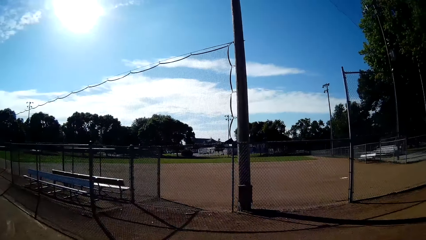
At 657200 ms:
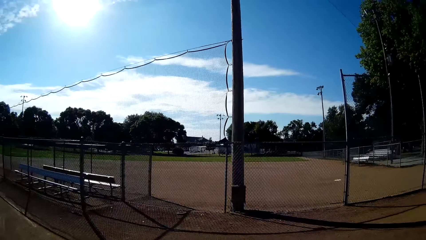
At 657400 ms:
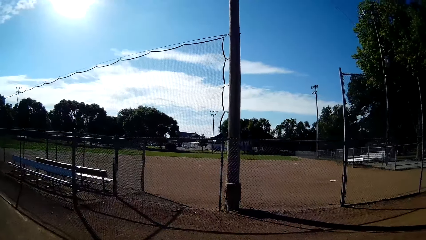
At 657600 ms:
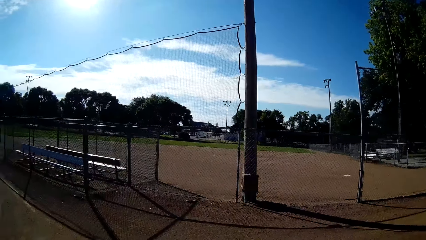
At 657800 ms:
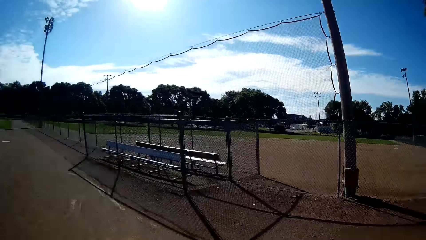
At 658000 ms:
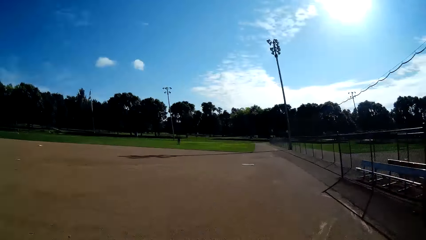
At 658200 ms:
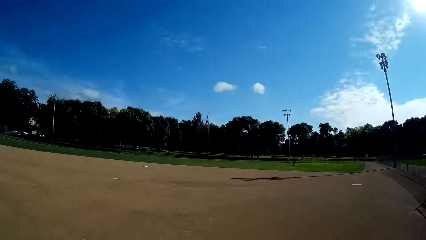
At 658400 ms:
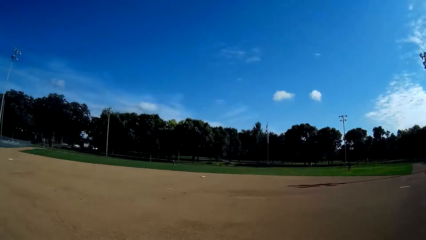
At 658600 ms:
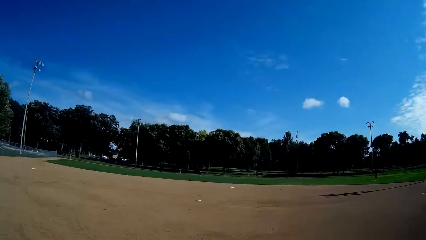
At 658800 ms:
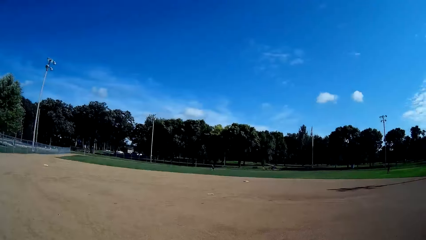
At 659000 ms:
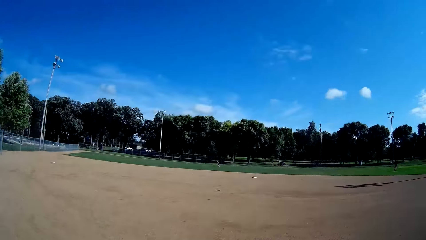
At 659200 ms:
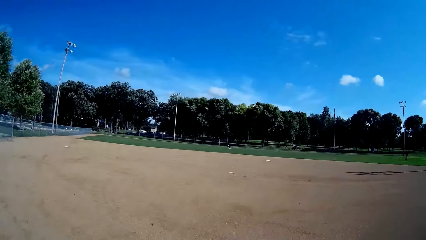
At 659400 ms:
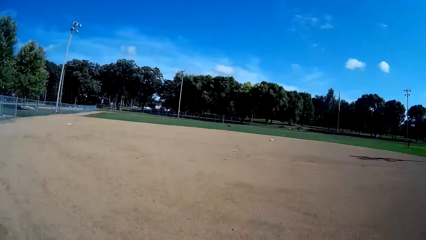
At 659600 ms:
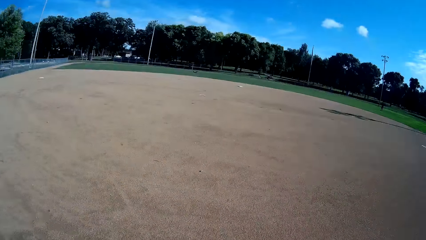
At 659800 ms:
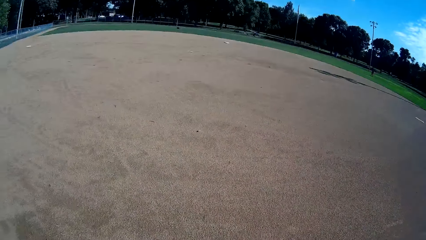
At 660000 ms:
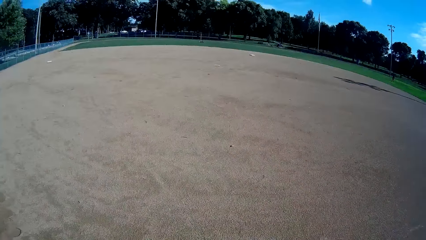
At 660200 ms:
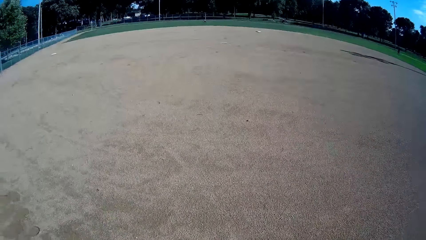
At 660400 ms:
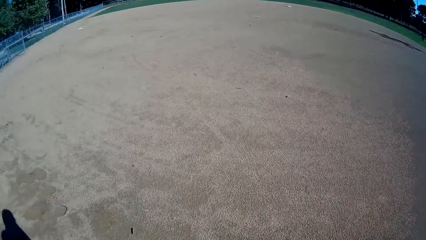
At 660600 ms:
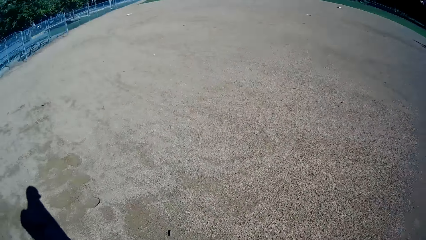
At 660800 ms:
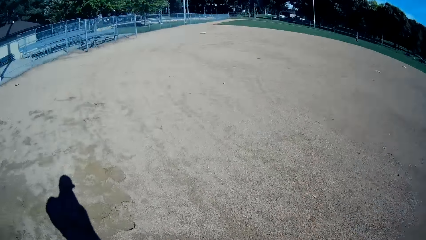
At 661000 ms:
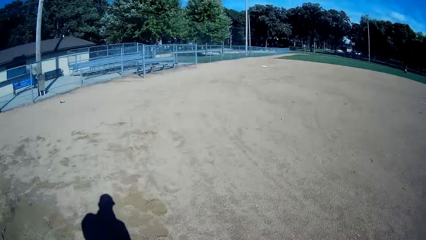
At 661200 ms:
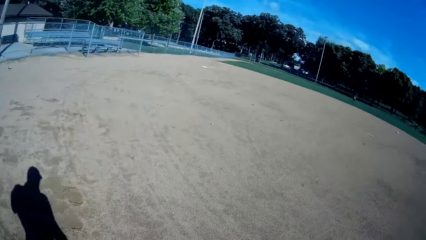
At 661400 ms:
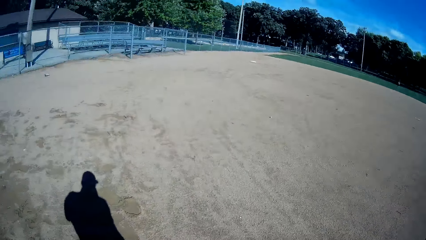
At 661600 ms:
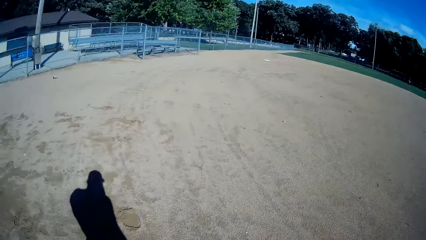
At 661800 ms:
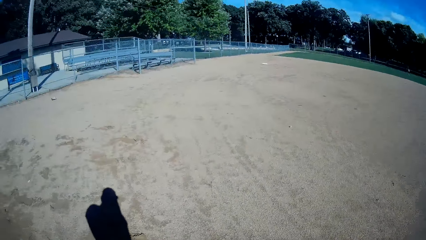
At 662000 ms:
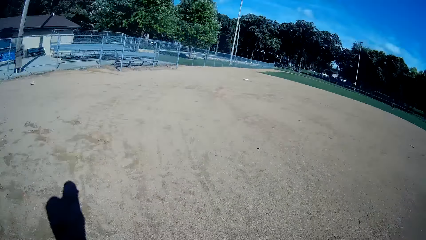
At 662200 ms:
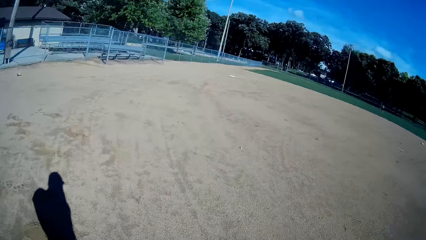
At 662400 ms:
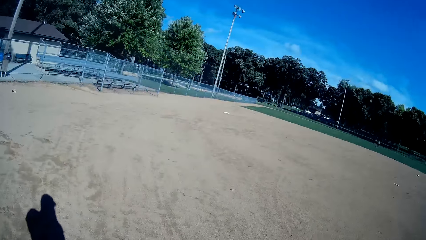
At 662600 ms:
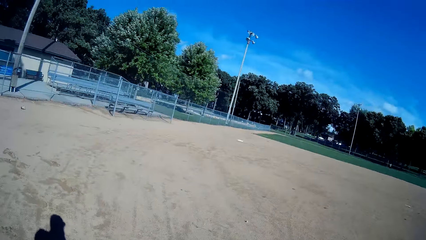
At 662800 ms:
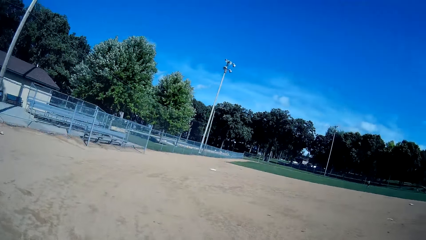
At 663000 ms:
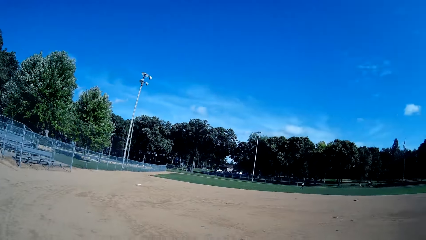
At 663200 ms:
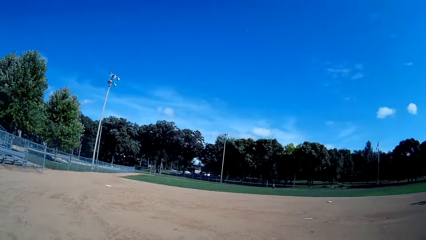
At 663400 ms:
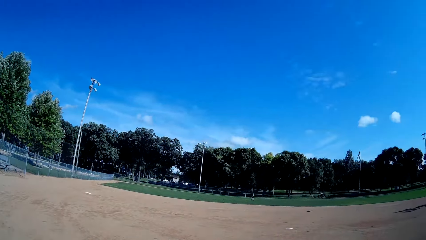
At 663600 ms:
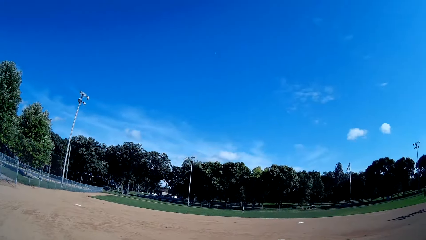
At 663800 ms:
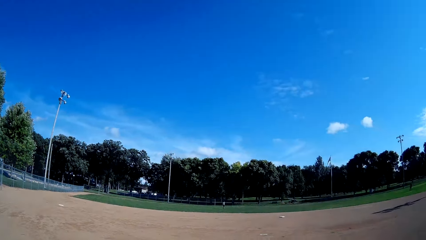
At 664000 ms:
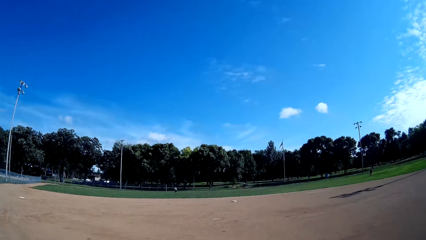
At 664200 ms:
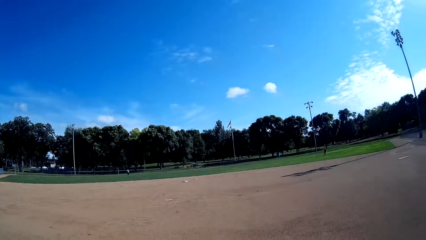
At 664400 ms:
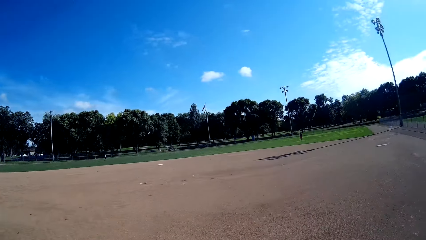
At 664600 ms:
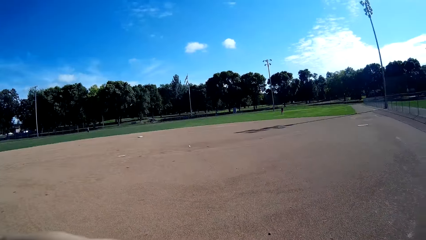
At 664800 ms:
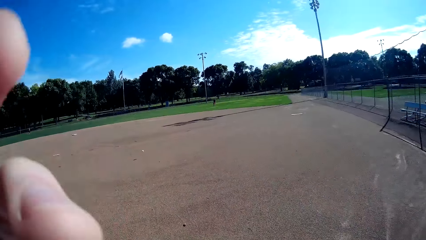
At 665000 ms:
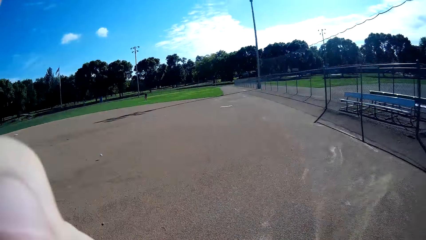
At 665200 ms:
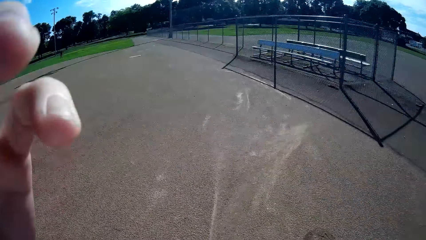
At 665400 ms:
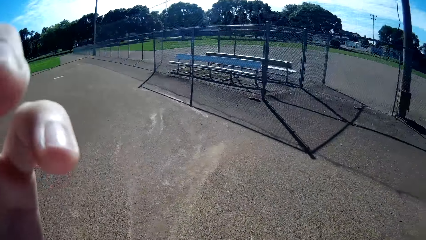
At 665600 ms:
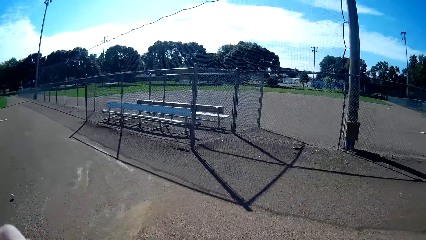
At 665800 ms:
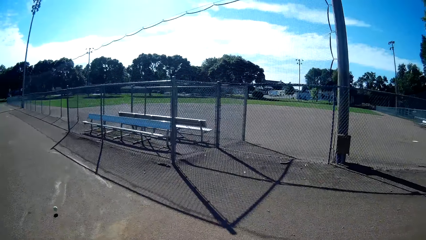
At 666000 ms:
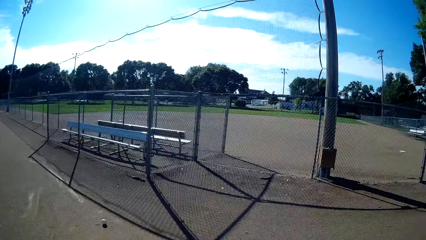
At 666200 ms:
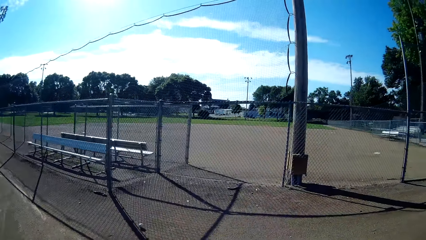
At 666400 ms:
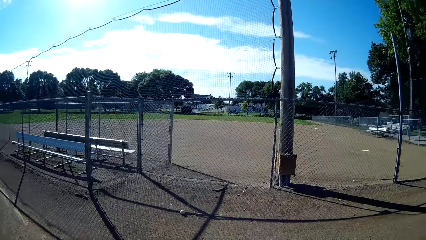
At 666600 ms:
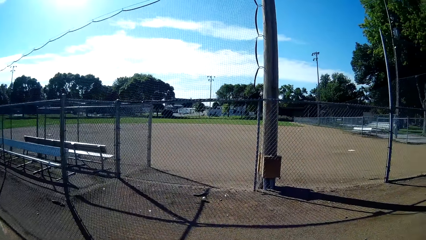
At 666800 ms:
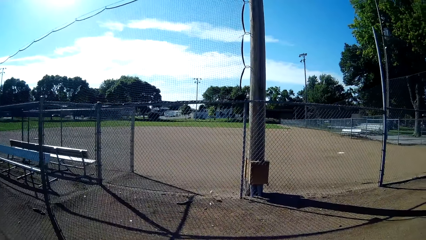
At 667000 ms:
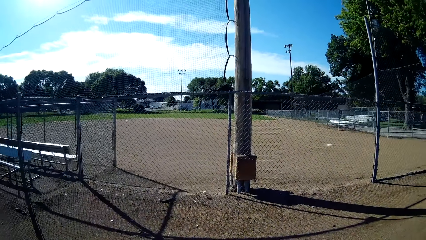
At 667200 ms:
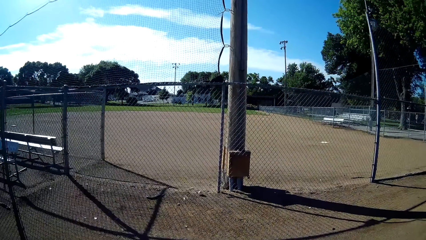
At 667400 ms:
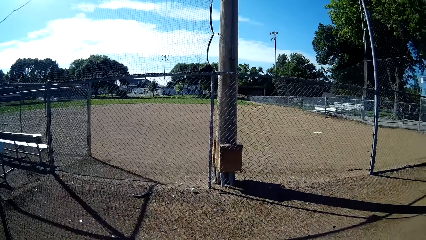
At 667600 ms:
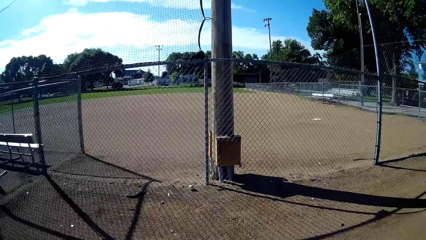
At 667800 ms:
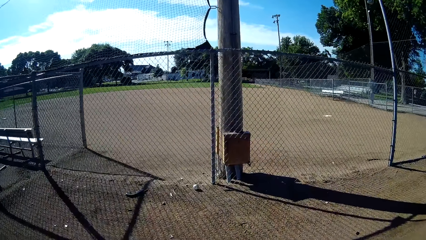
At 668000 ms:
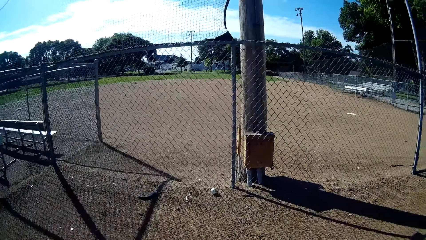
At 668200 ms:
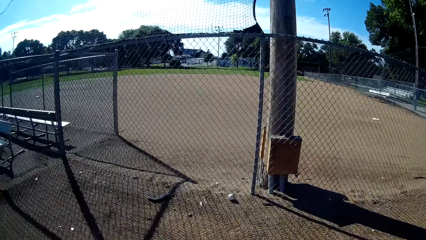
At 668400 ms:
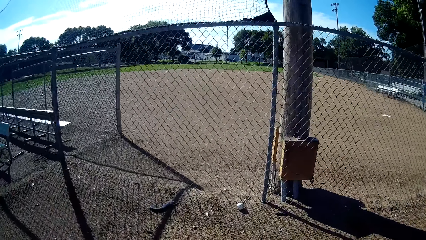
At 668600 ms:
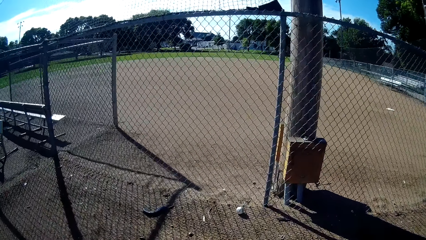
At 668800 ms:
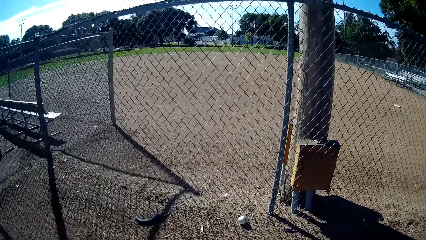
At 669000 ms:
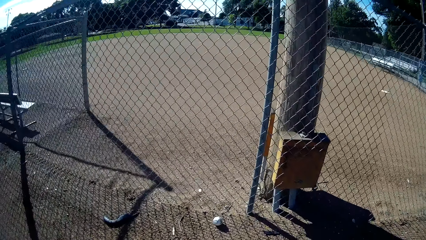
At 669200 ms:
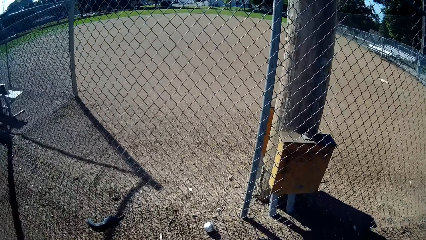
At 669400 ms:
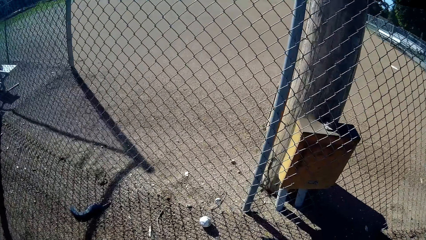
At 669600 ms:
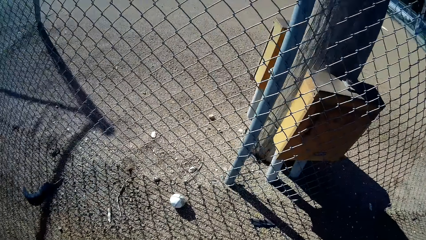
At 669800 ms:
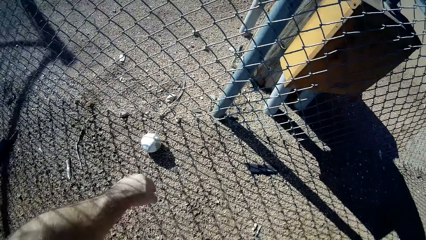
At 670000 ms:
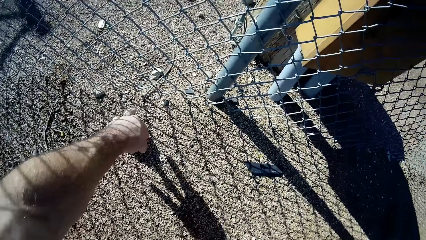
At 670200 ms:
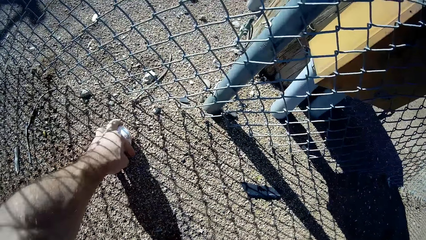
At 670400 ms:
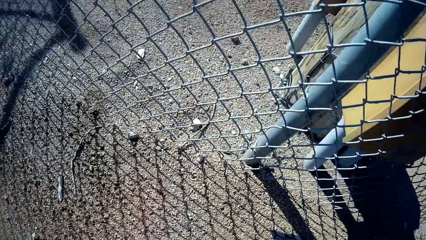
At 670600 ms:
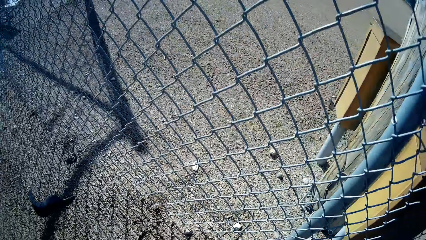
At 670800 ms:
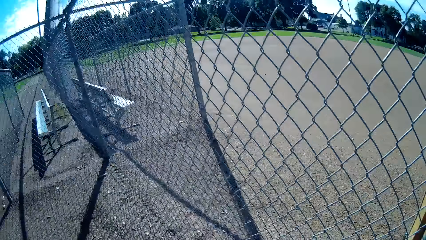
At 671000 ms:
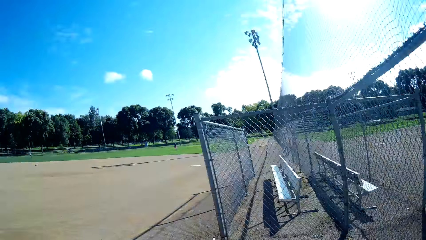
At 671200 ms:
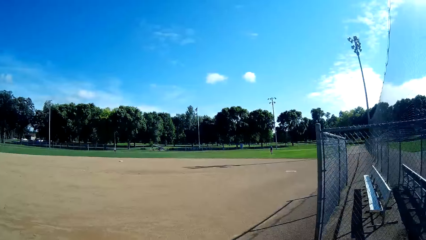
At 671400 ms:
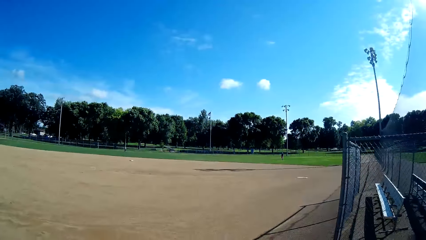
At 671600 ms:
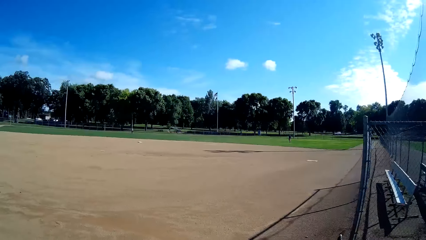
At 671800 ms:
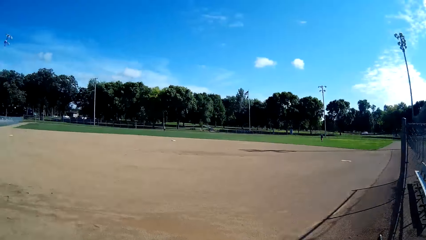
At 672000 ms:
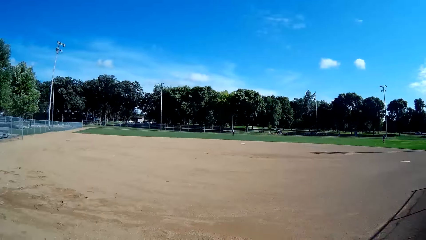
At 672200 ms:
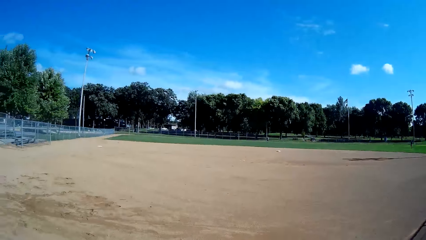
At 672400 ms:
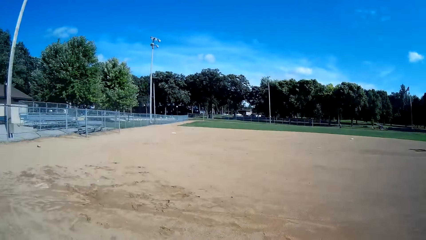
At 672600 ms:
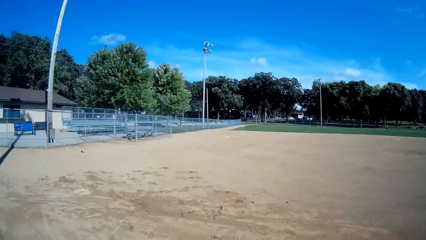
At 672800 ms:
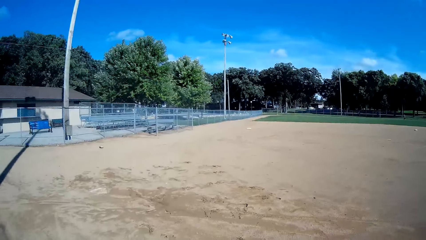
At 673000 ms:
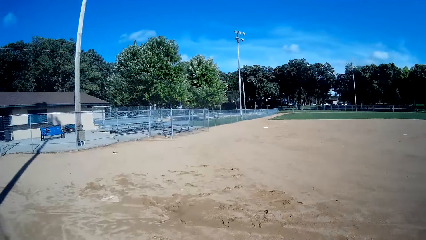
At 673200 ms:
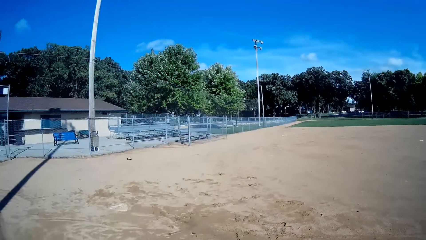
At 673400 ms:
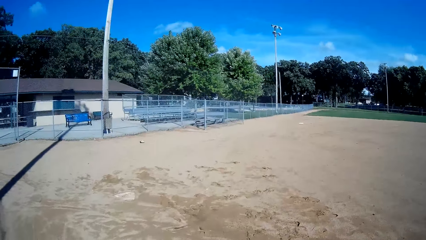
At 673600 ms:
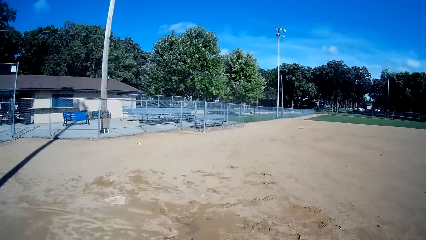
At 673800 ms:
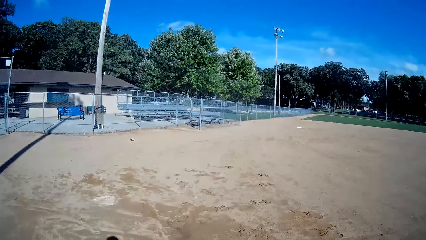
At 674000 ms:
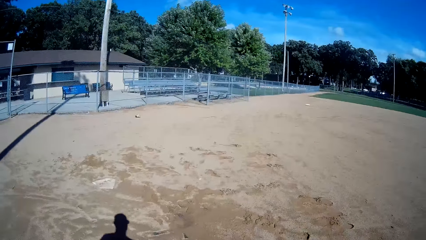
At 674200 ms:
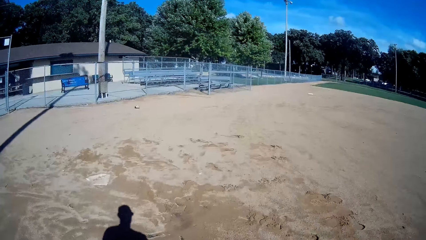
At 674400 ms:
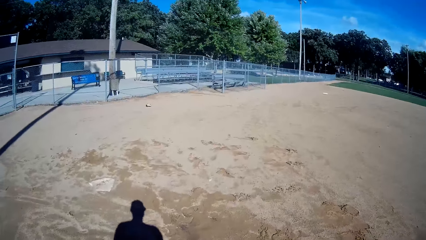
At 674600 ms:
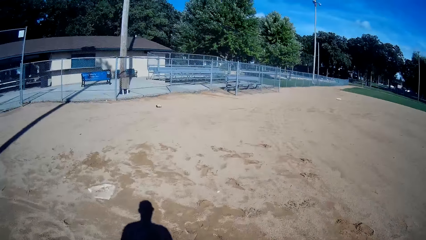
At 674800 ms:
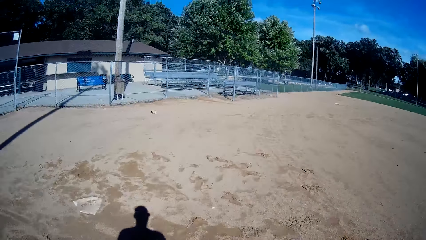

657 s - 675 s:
The camera wearer stares around the pitch. They walk around. A person hits the cricket ball. The camera wearer walks to the right. They walk around the pitch. They pick a baseball or cricket ball from the ground. They turn around. They walk around the pitch. They walk forward.
